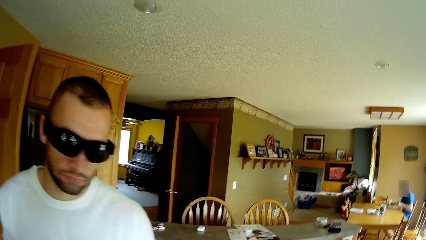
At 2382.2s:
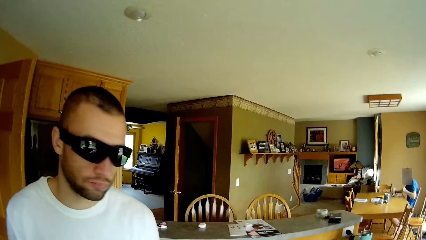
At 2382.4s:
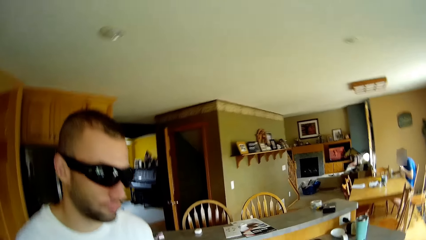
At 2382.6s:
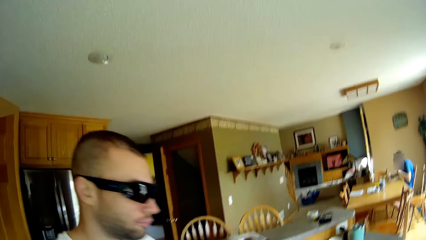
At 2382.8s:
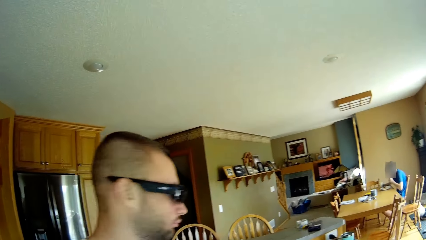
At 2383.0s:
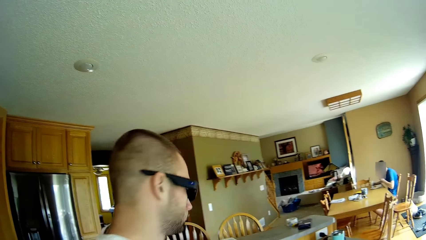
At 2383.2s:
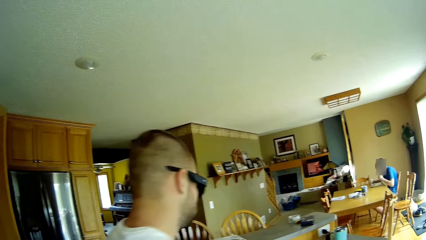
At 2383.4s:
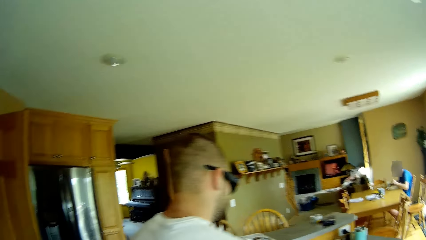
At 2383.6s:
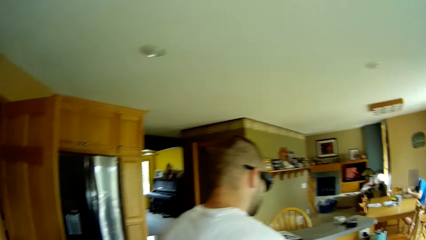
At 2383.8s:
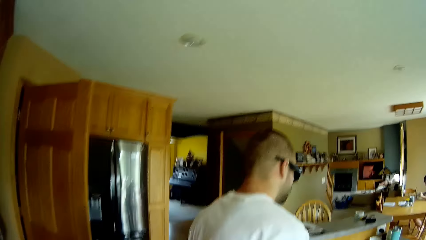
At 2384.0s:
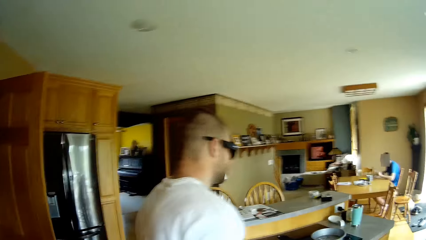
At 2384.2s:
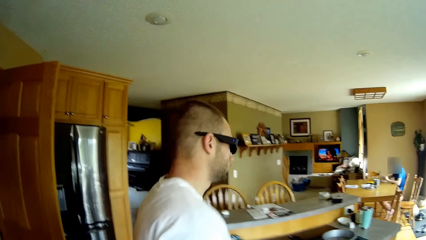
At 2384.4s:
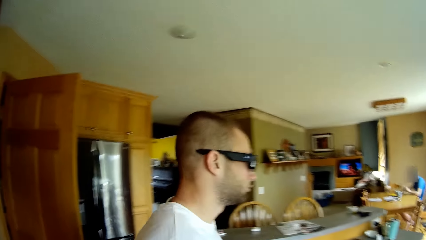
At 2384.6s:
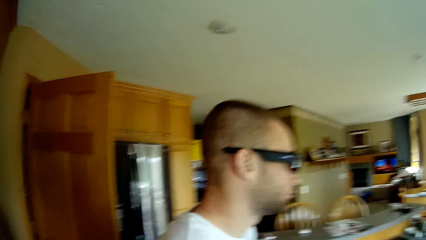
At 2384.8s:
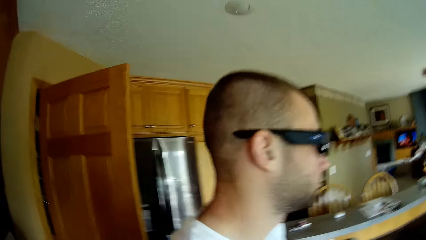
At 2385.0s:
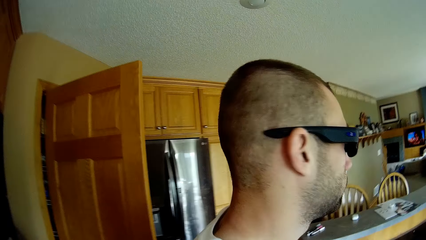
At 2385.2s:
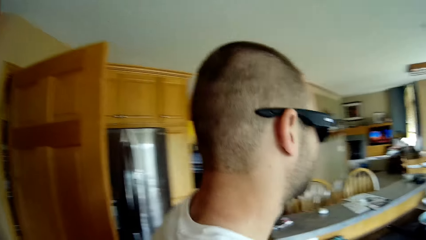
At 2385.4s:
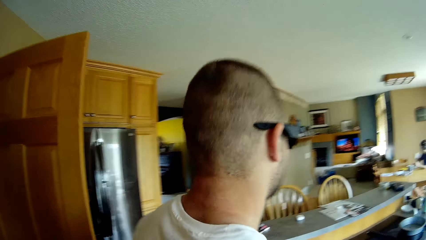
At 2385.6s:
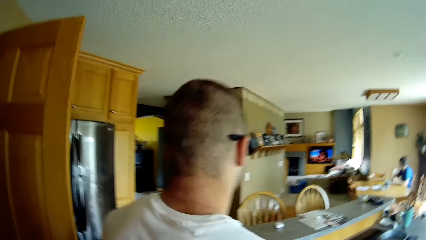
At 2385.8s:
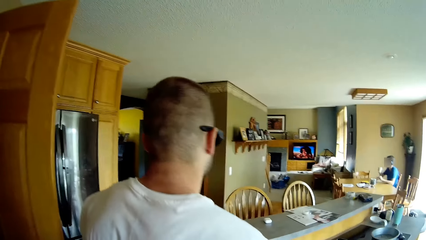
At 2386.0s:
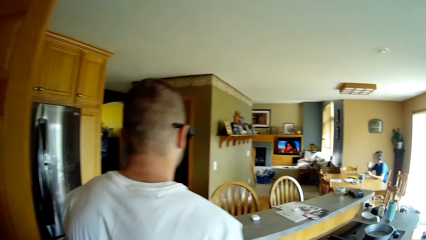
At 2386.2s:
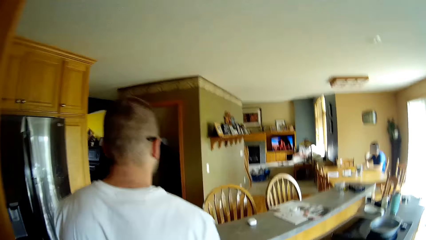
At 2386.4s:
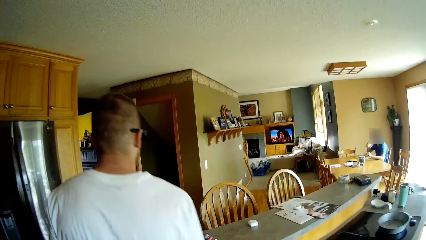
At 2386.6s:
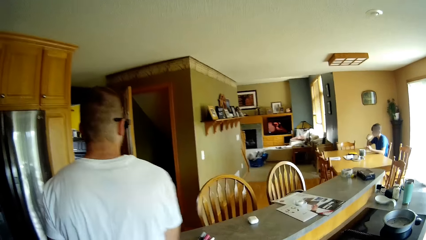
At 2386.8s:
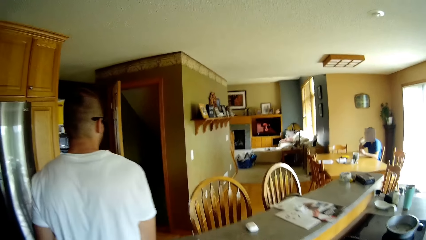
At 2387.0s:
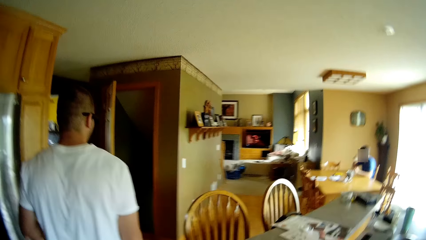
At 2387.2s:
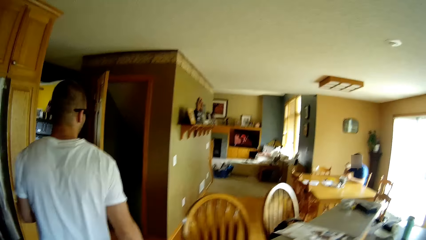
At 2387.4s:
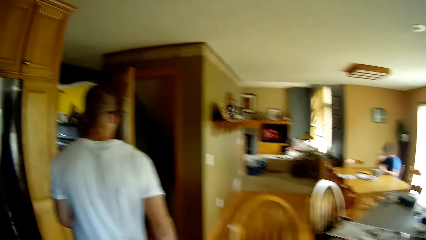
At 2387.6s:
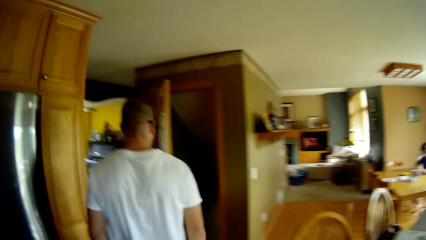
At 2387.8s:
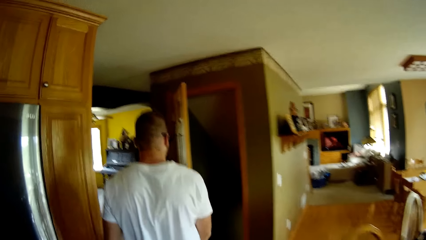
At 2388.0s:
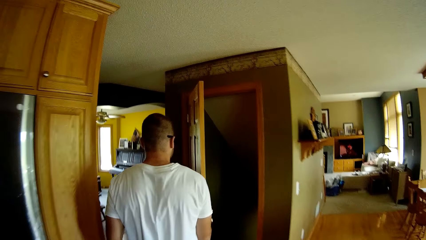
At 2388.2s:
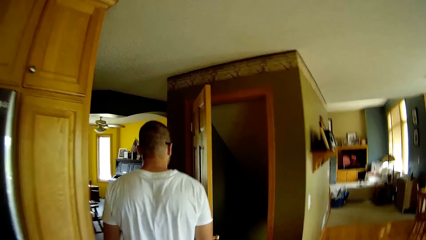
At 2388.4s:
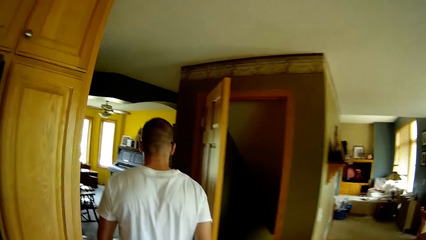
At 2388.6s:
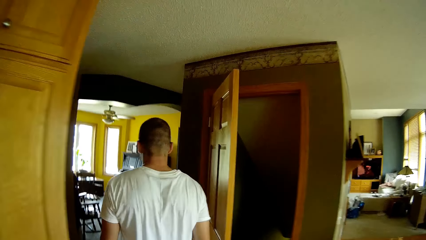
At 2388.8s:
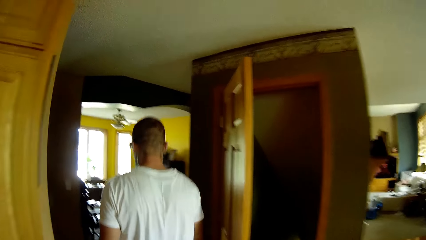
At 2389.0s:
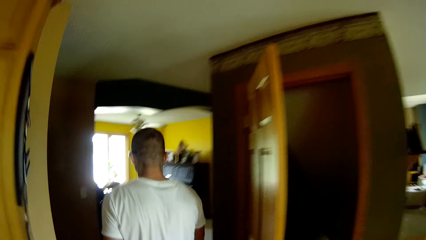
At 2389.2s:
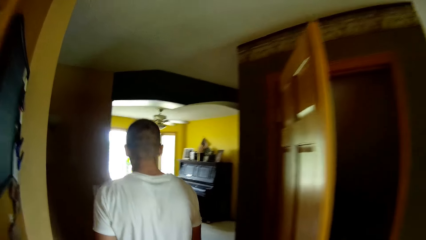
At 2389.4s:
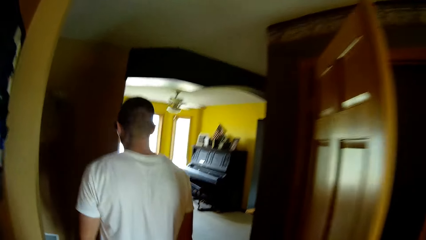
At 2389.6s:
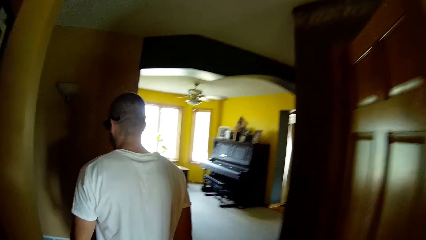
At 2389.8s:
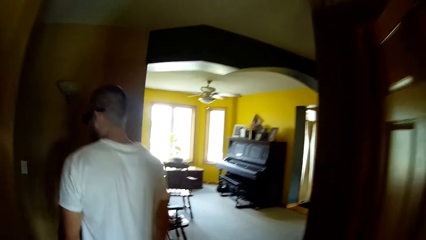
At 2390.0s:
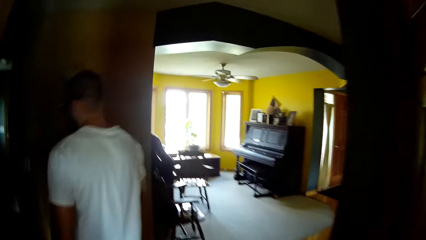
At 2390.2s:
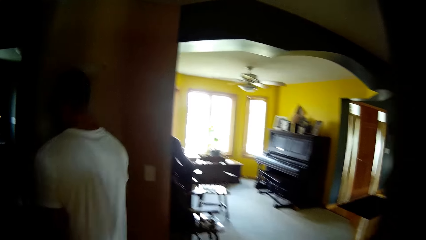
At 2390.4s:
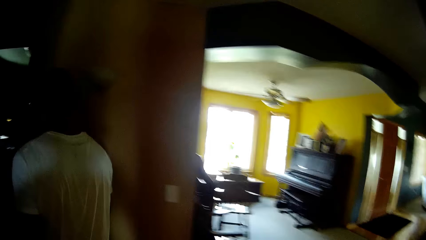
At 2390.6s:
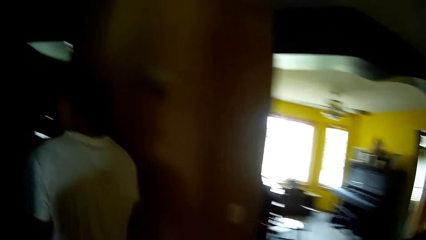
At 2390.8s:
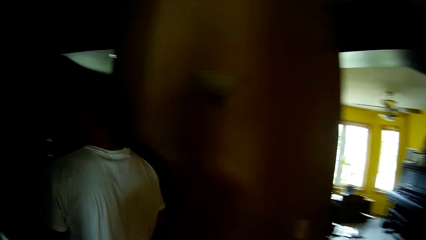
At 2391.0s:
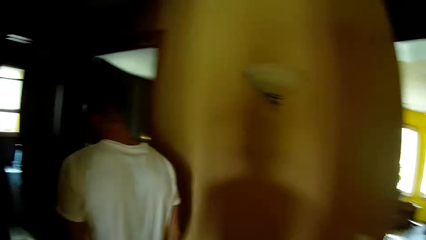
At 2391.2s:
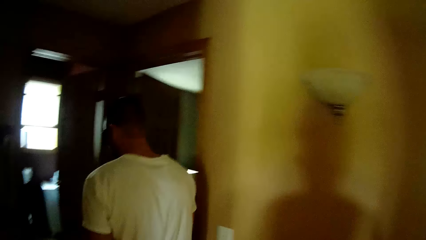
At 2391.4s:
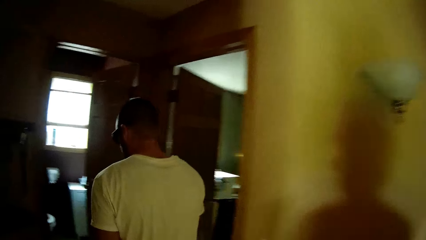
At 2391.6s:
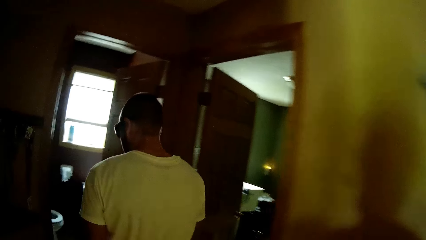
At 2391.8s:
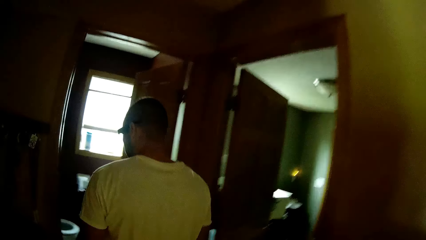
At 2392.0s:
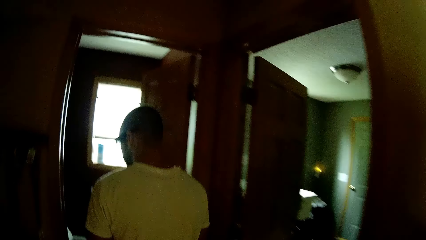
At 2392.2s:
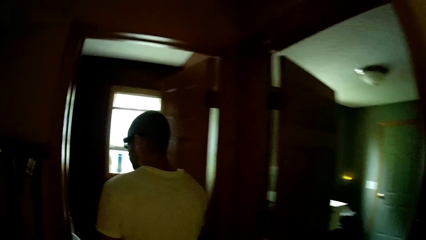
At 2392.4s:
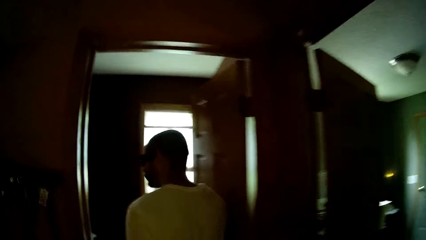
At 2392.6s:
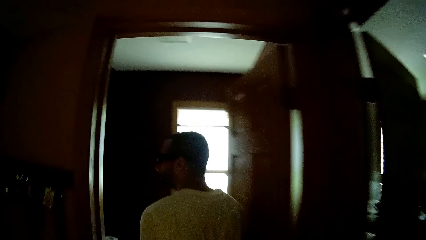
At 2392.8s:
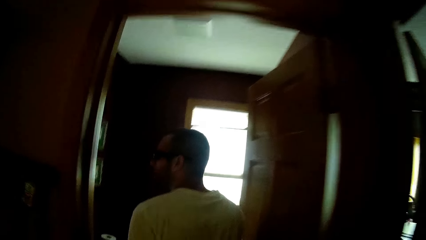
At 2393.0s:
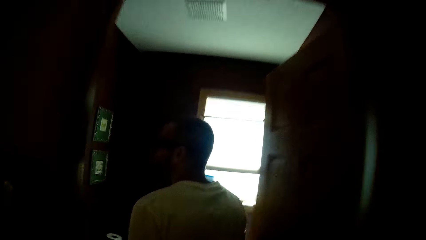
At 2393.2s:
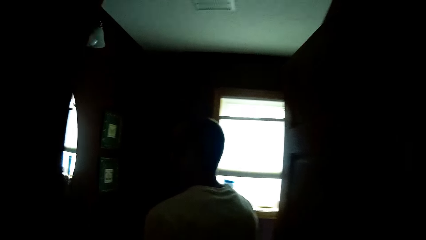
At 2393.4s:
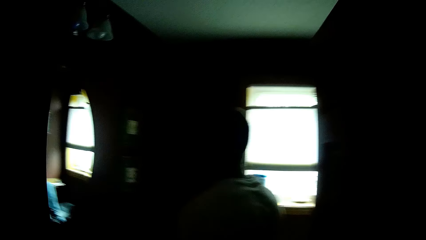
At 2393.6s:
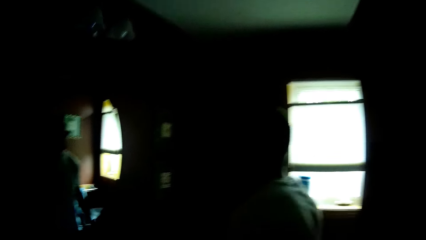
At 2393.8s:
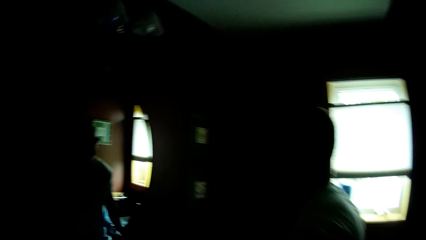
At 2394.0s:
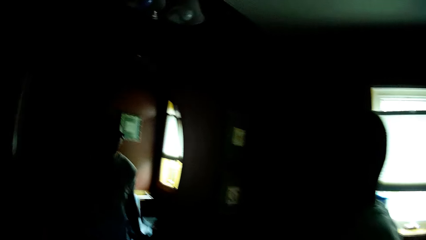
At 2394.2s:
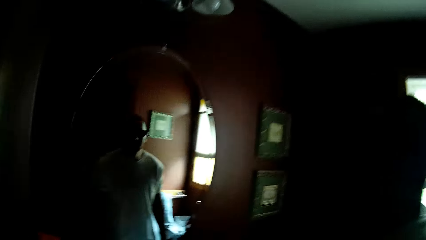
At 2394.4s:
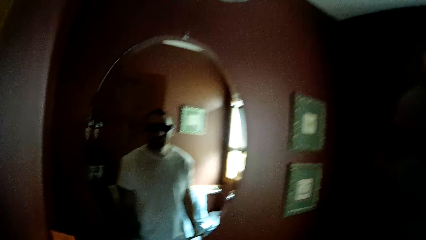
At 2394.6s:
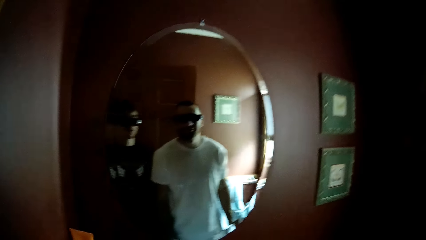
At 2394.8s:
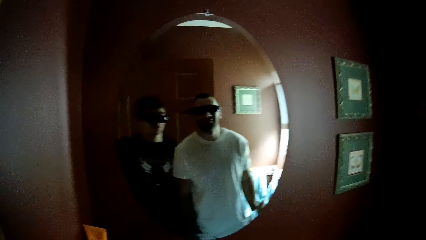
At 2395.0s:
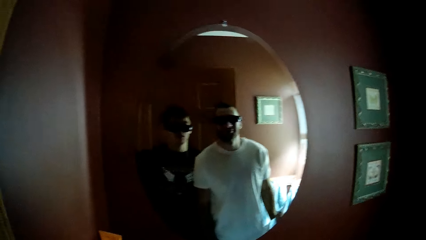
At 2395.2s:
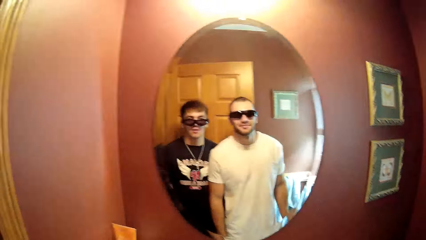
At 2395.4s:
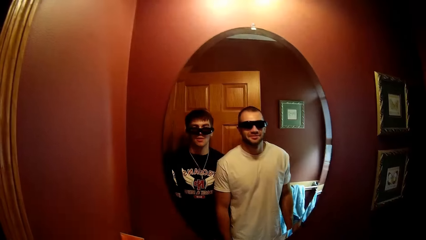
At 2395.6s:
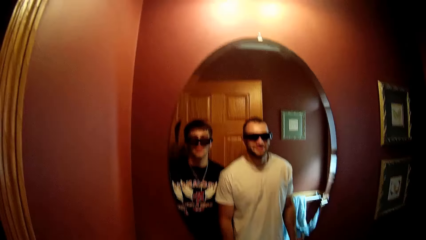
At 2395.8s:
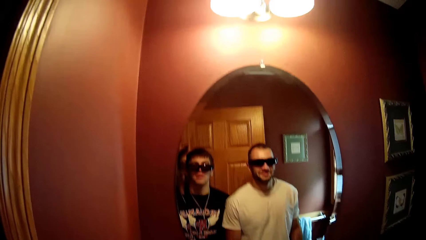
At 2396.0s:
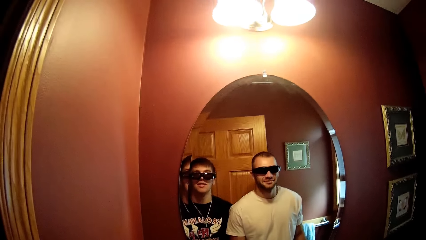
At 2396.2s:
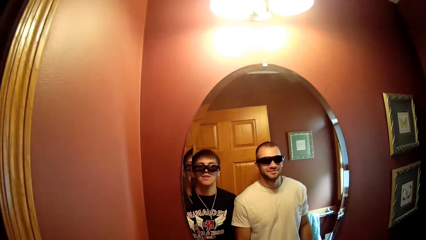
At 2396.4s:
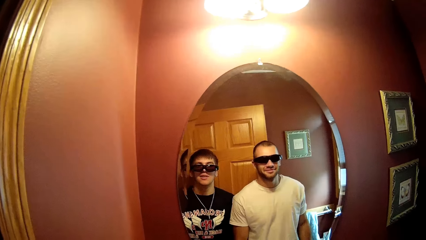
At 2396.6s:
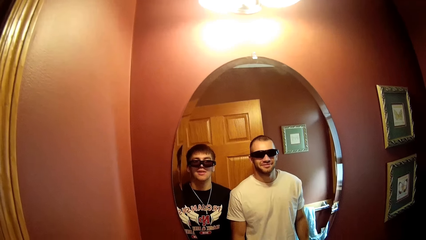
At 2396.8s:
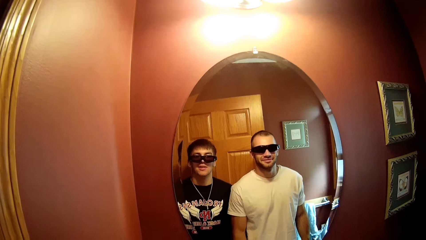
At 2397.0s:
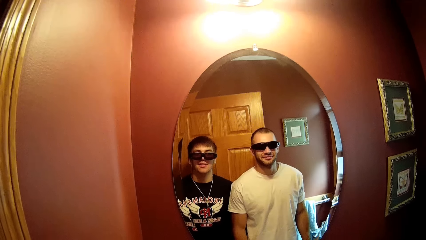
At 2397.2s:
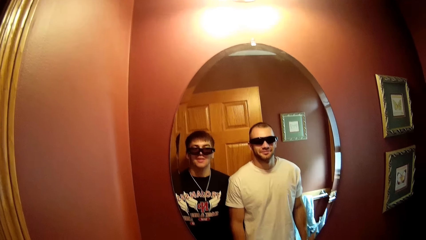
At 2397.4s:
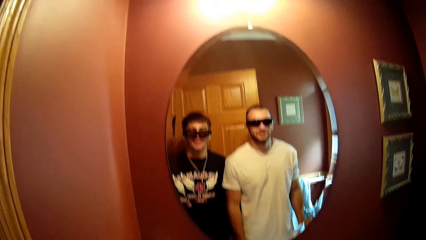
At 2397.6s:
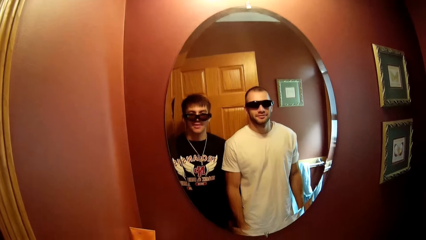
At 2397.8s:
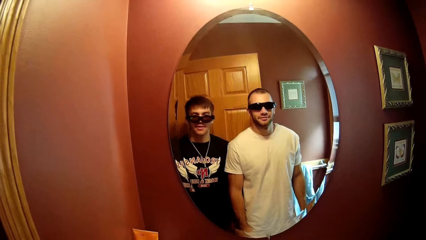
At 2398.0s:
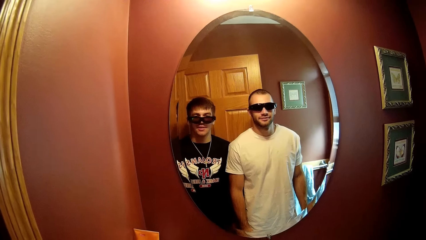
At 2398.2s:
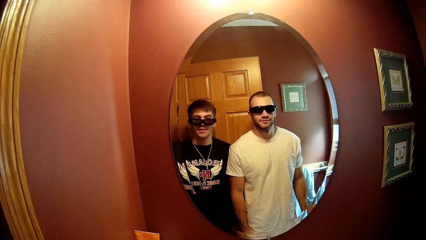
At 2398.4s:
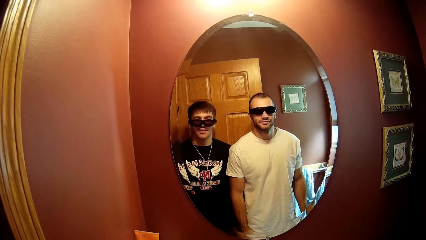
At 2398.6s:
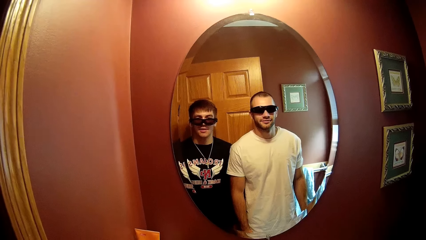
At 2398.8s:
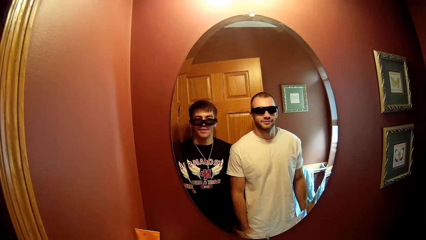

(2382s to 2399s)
The camera wearer walks around the house.
